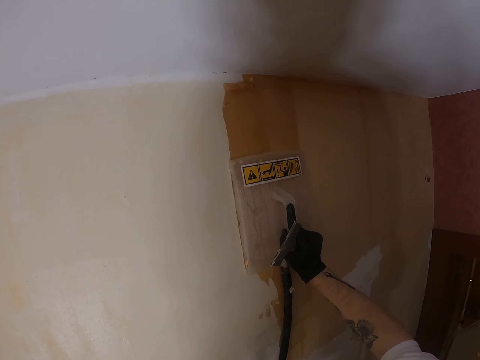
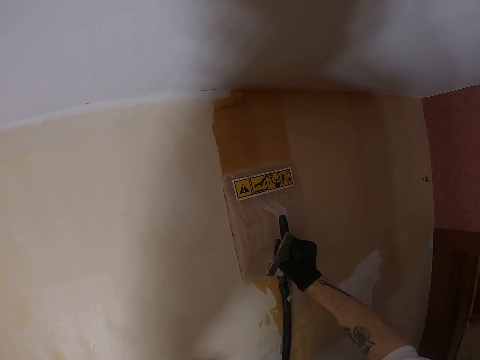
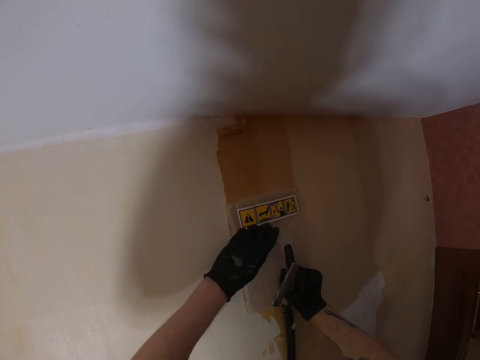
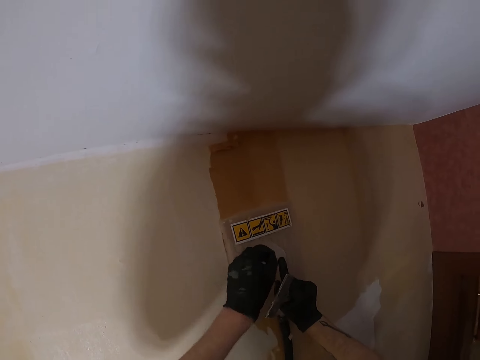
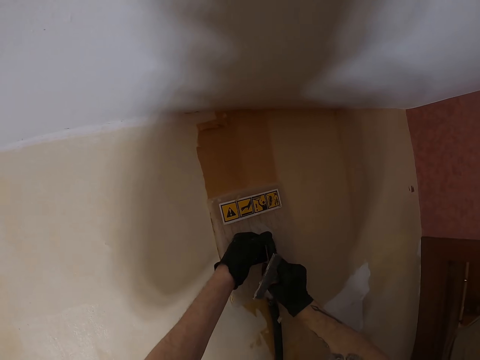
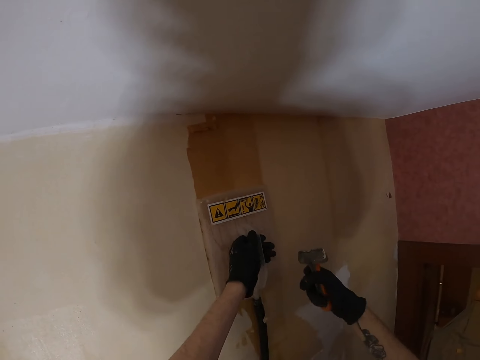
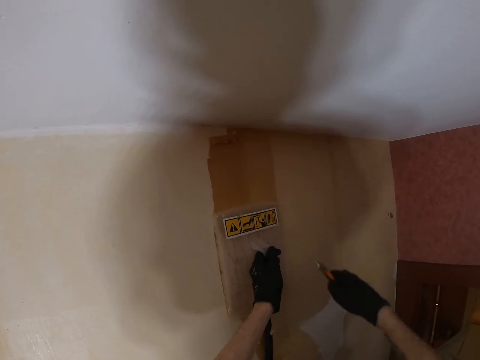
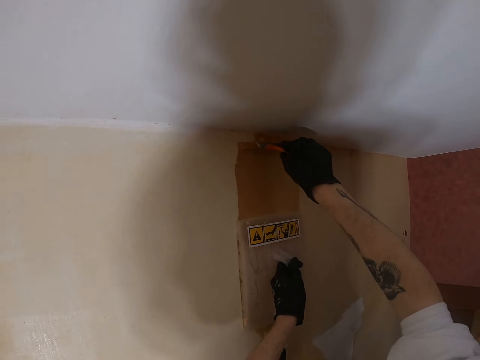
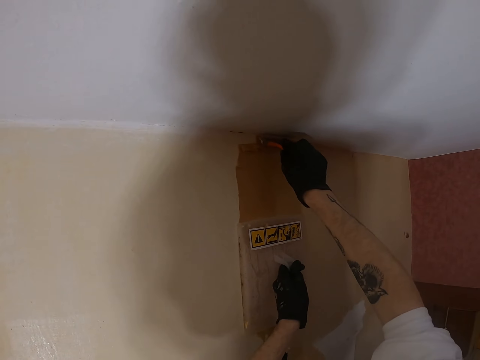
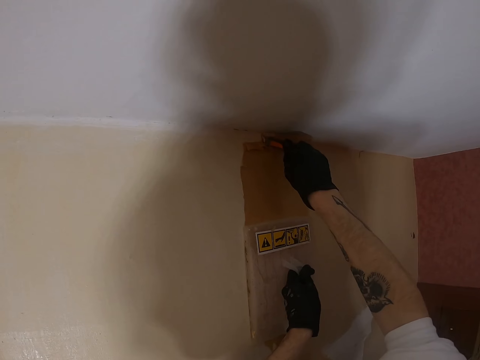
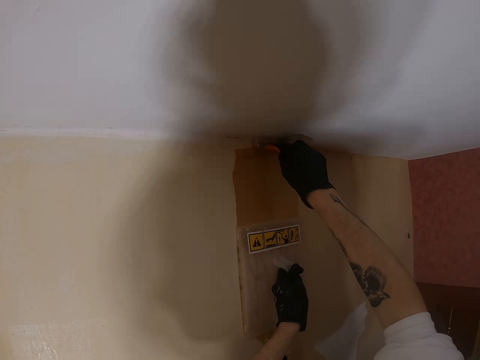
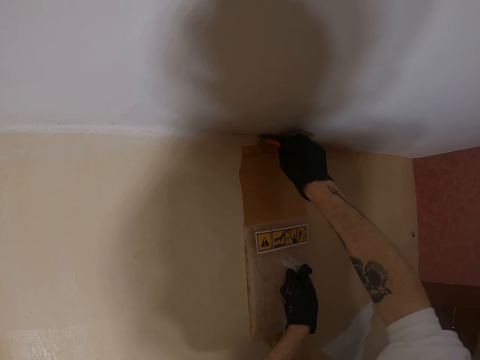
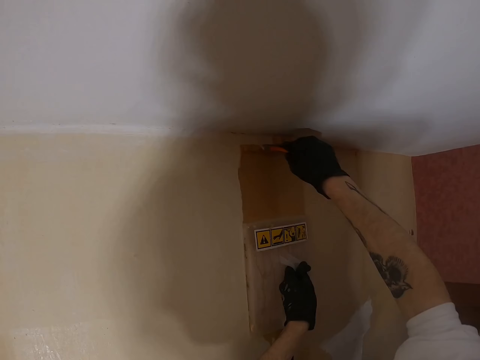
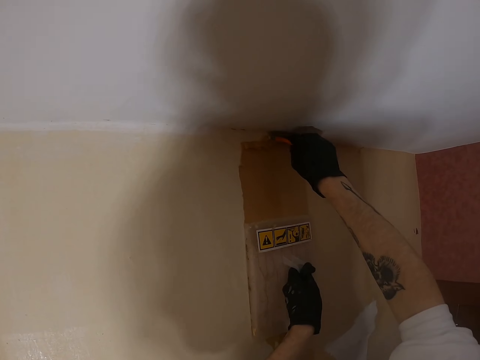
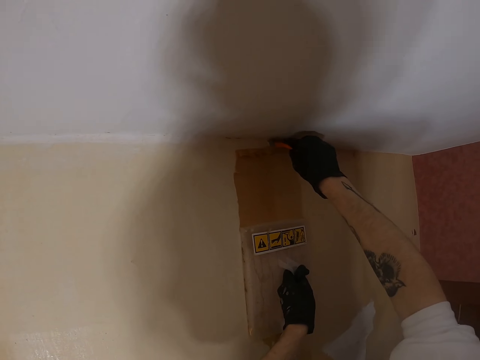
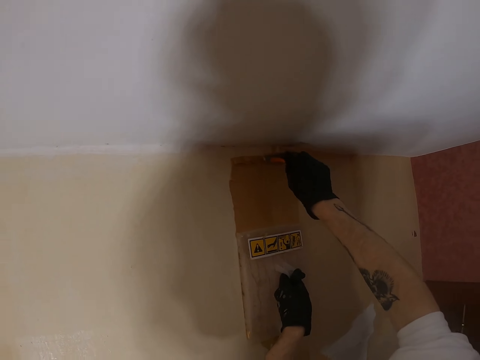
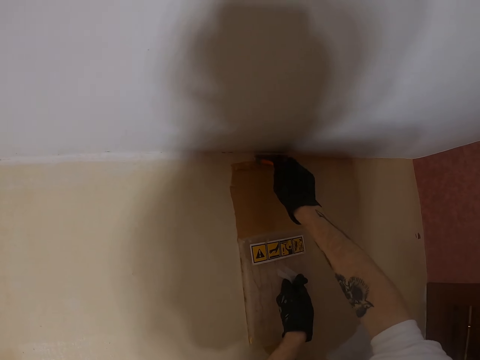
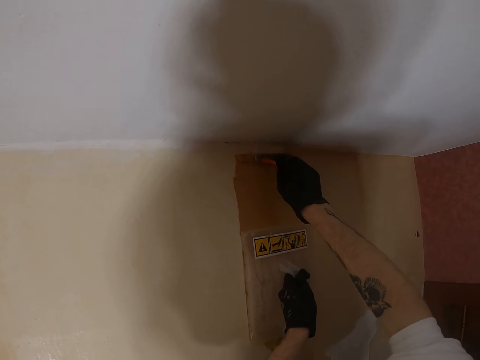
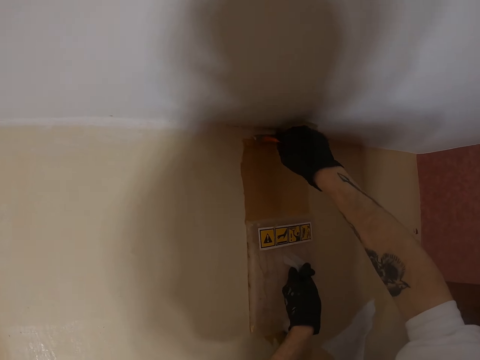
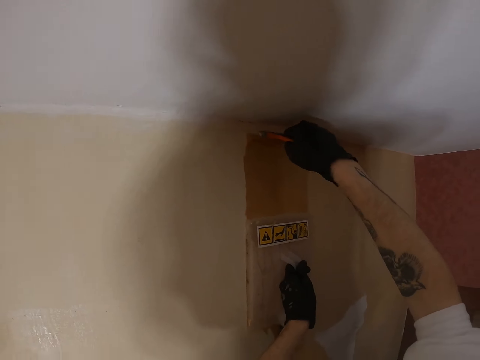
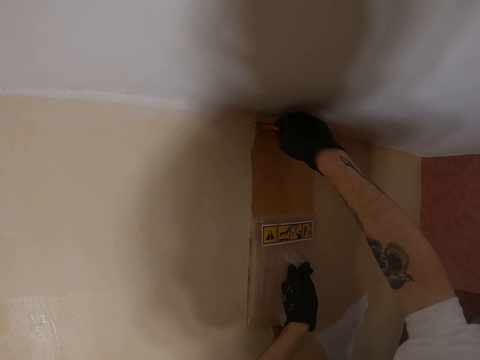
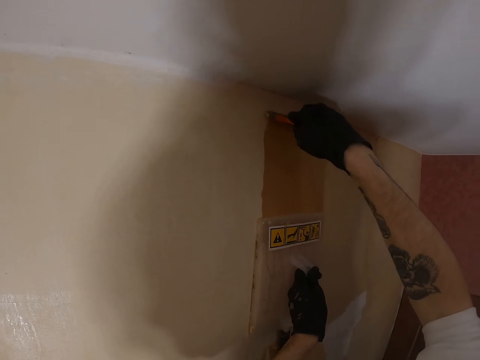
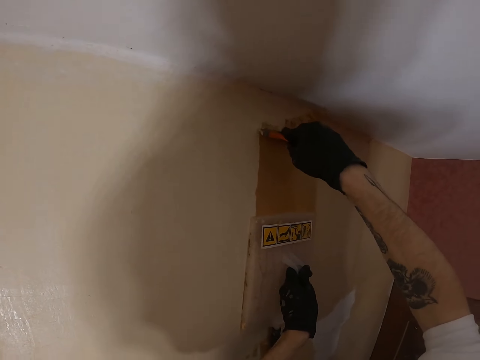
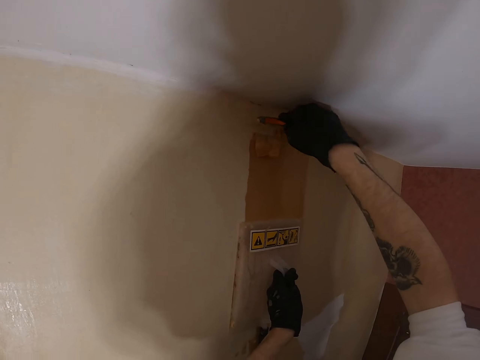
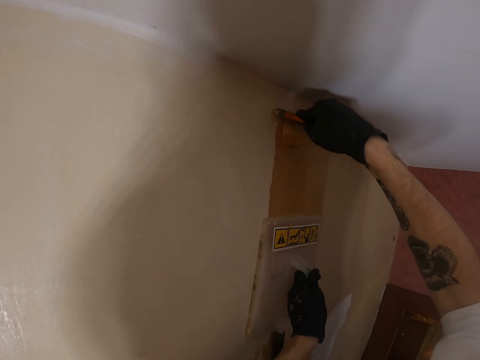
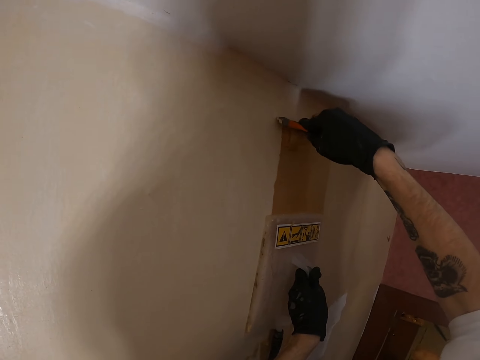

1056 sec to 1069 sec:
The camera wearer lifts the left hand. They touch the plastic float with both hands. They lift the right hand. They remove paint on the wall with a paint scraper.

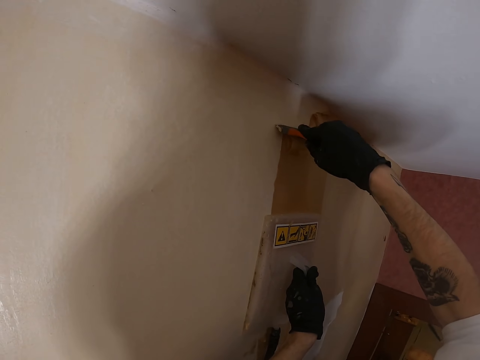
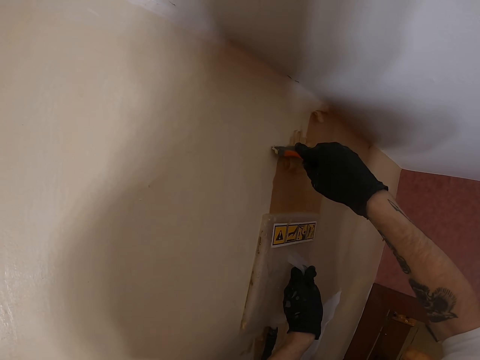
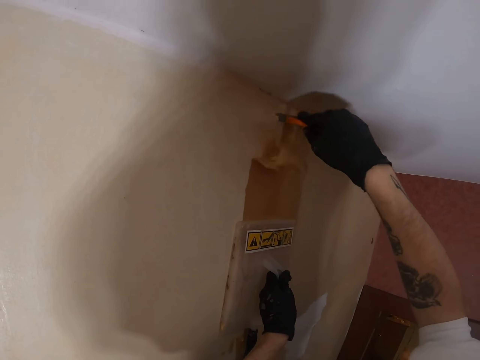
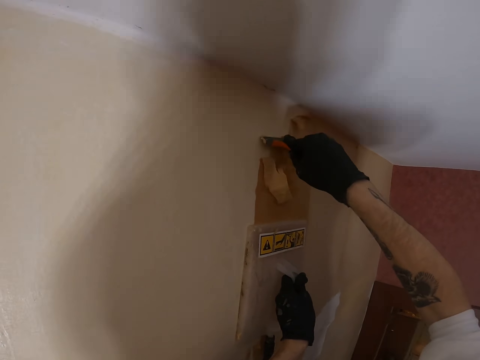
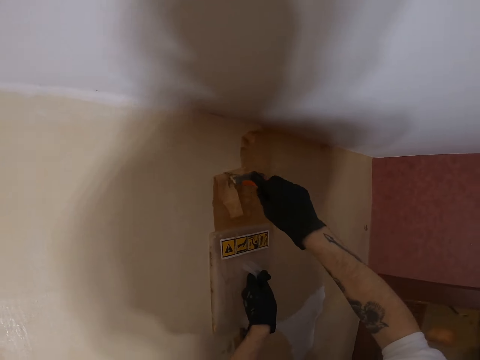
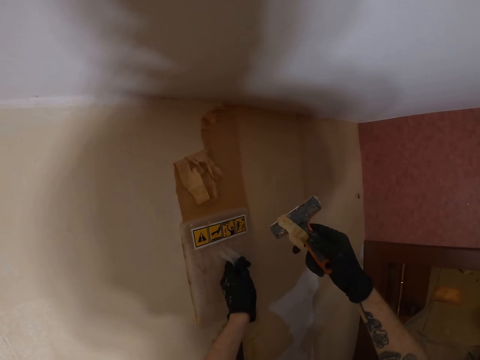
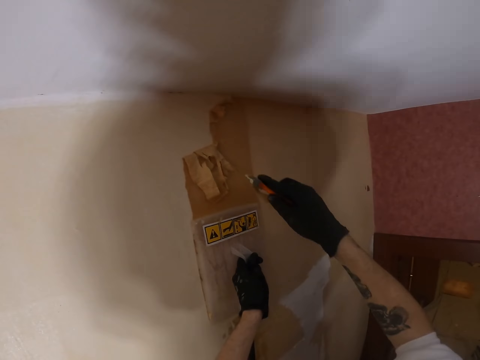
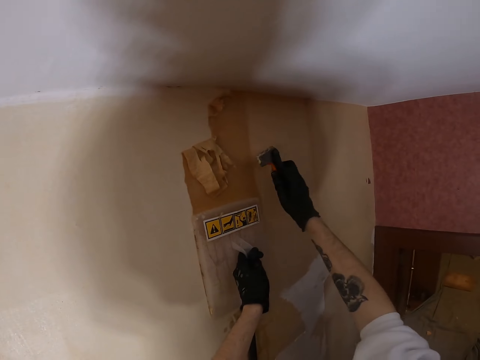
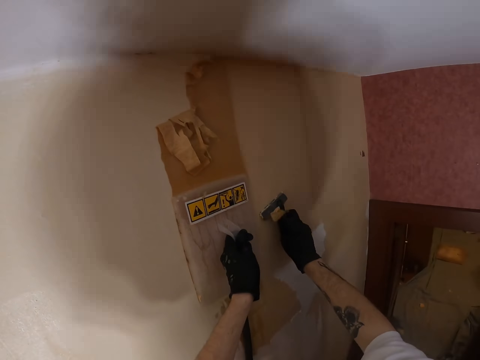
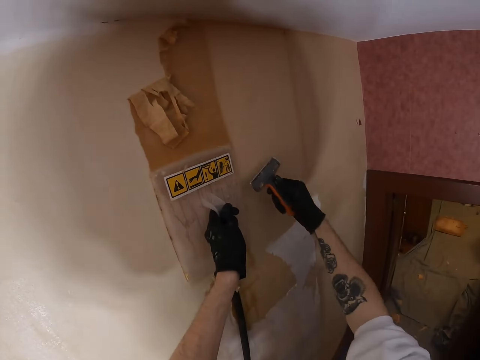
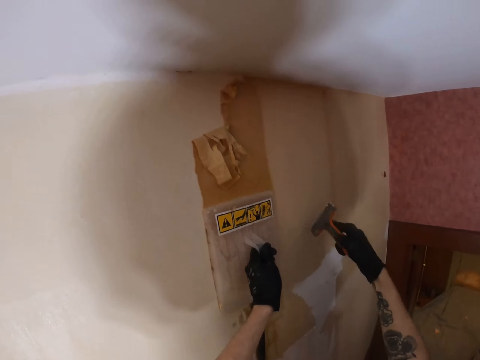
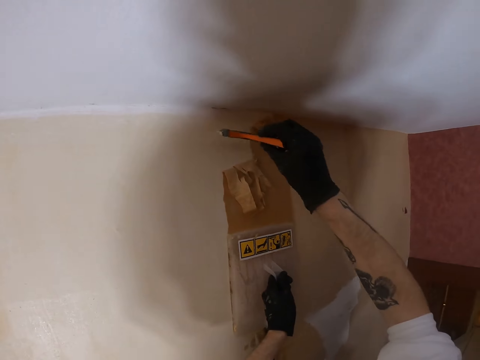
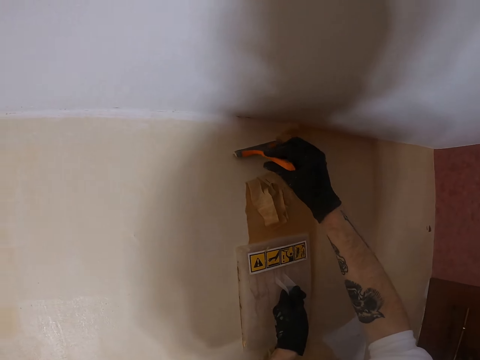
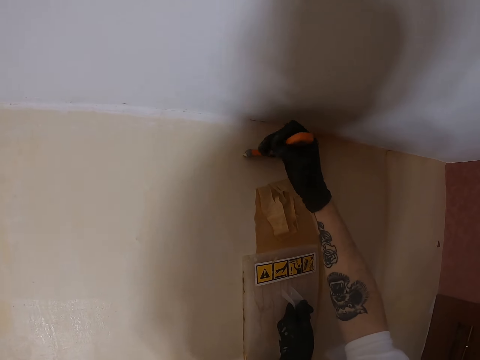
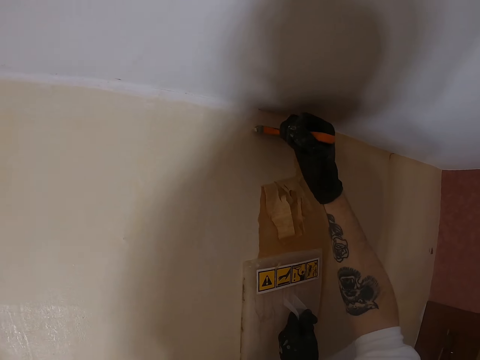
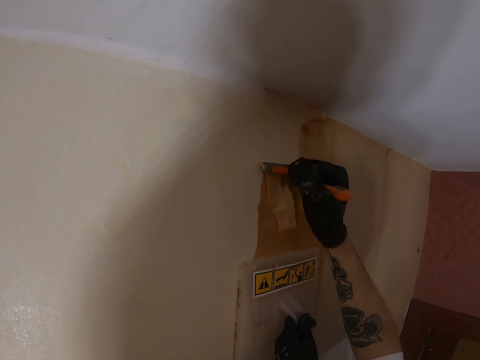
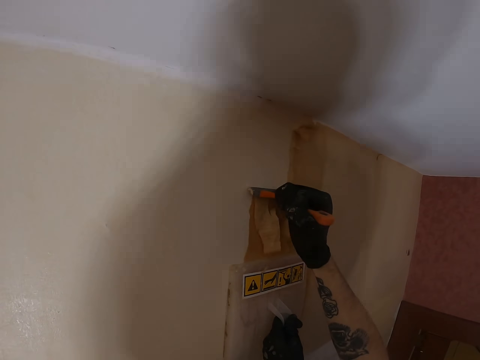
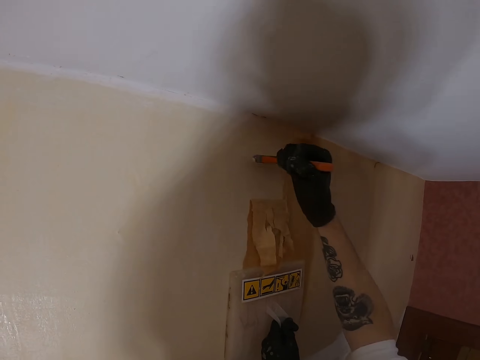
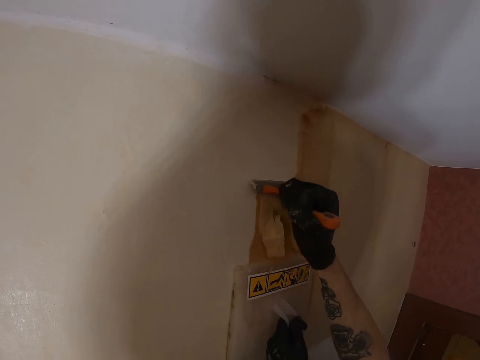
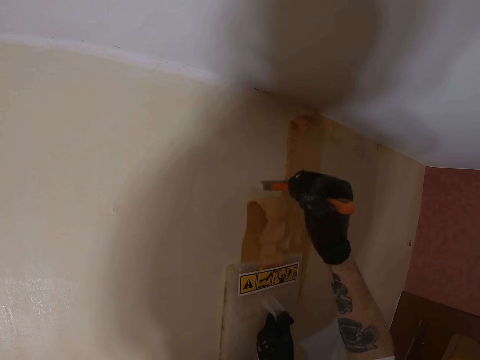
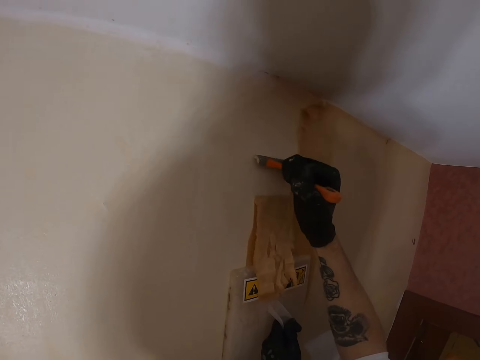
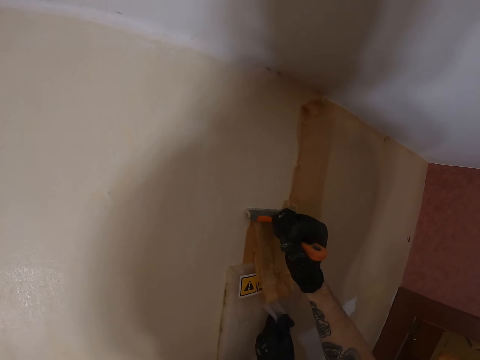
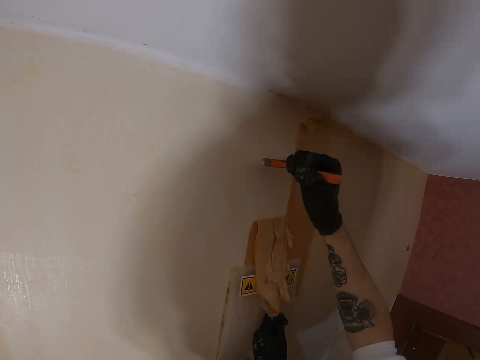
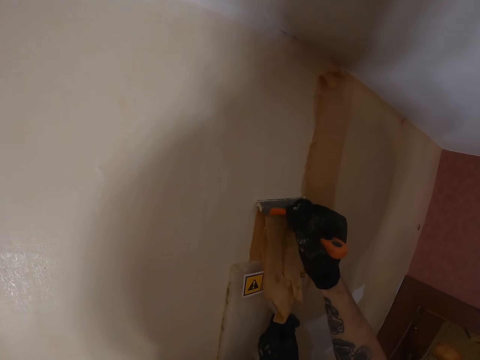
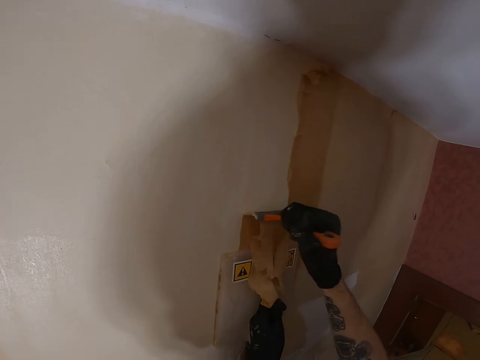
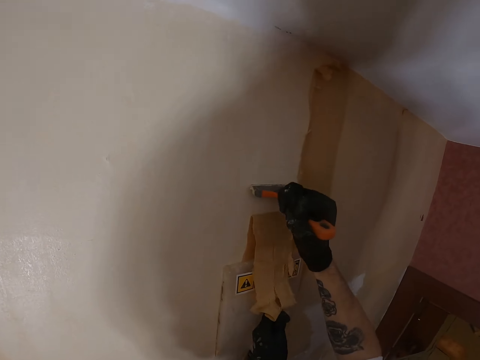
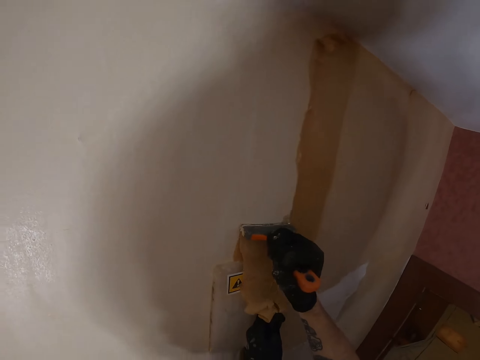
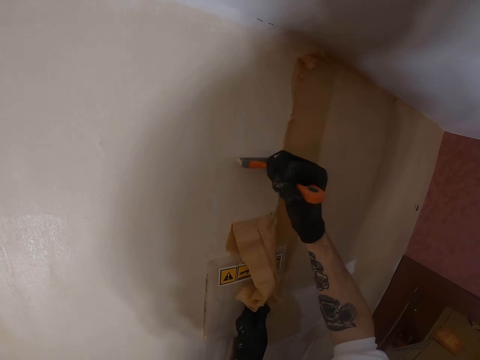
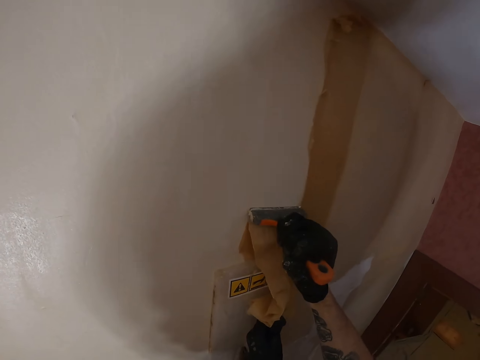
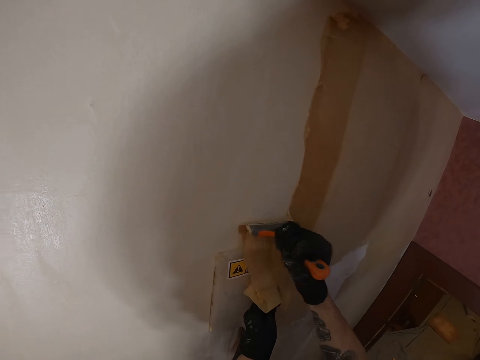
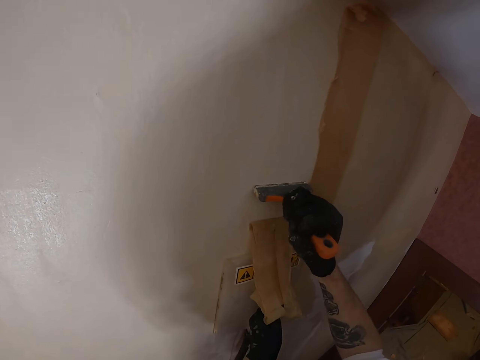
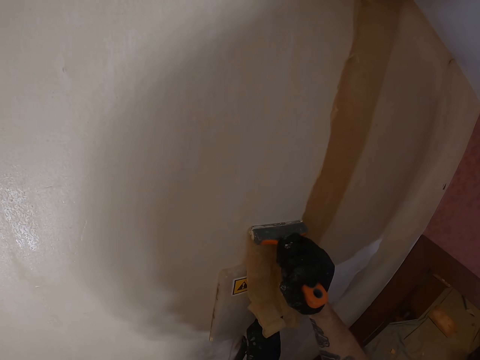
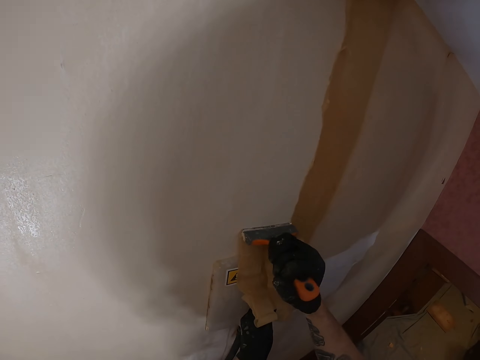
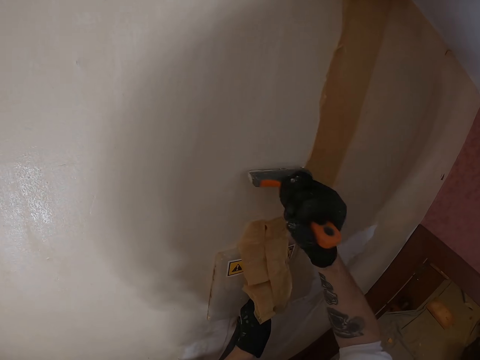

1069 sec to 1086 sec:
The camera wearer lifts the right hand. They rub the scraper on the wall. They lift the right hand. They remove paint from the wall with the scraper. They remove paint on the wall with a paint scraper.
